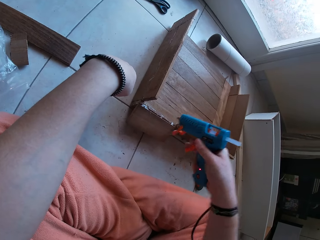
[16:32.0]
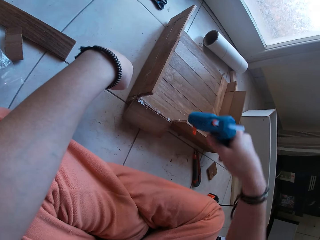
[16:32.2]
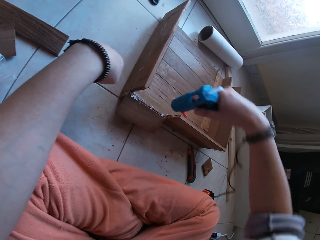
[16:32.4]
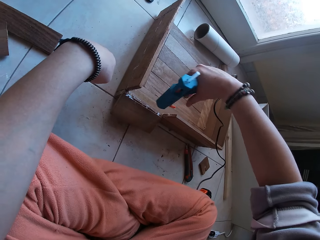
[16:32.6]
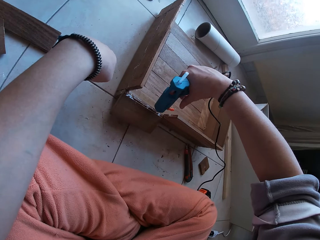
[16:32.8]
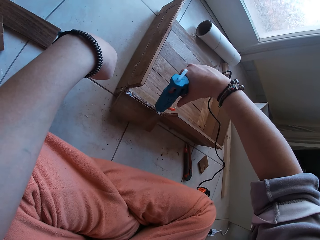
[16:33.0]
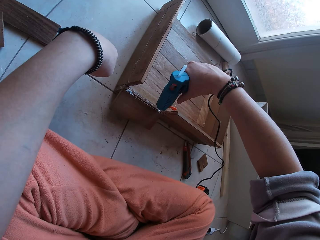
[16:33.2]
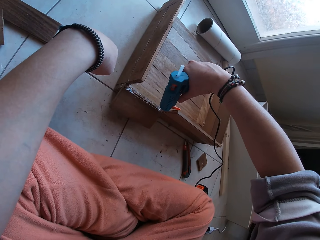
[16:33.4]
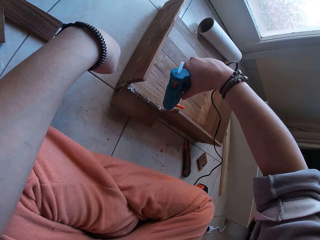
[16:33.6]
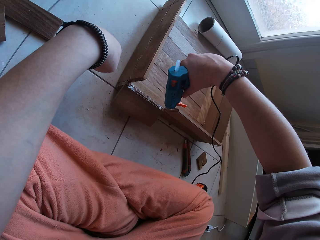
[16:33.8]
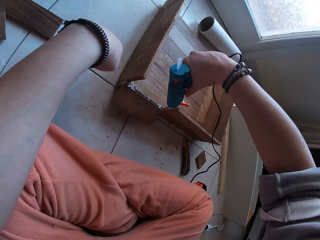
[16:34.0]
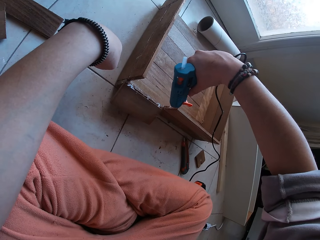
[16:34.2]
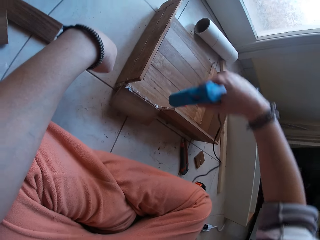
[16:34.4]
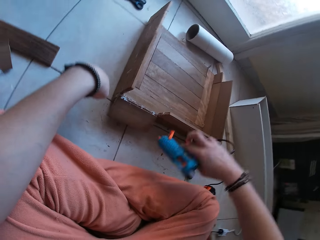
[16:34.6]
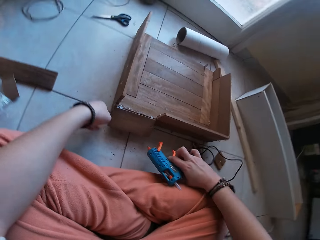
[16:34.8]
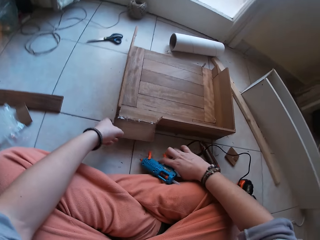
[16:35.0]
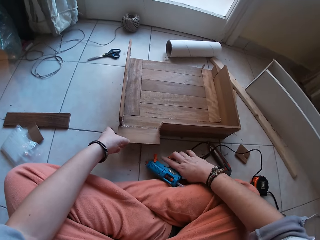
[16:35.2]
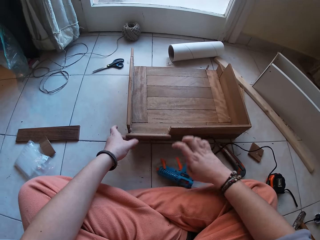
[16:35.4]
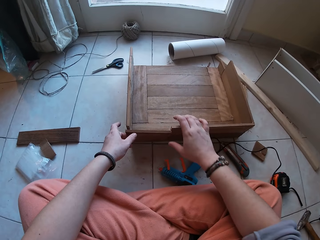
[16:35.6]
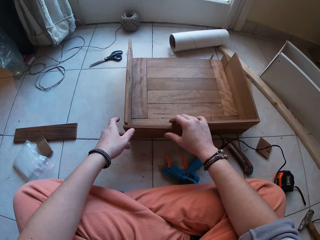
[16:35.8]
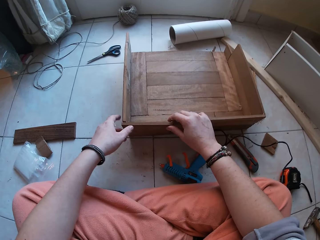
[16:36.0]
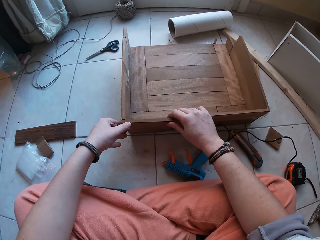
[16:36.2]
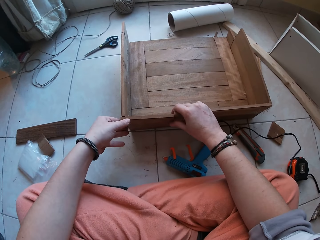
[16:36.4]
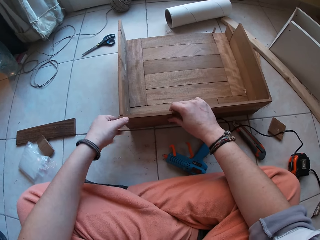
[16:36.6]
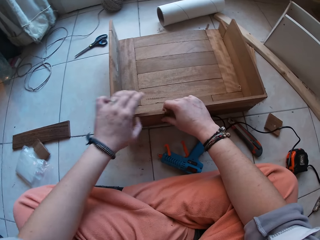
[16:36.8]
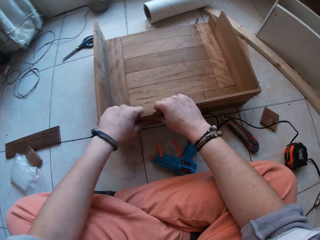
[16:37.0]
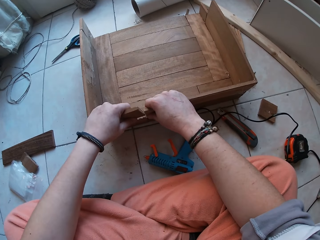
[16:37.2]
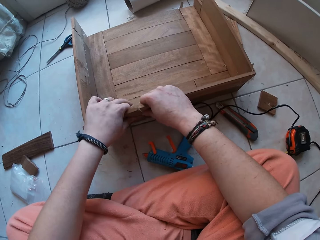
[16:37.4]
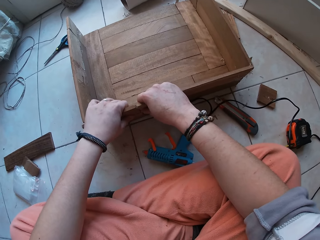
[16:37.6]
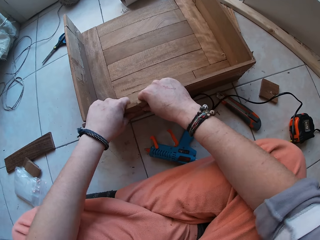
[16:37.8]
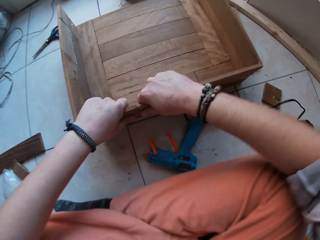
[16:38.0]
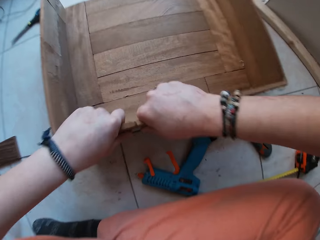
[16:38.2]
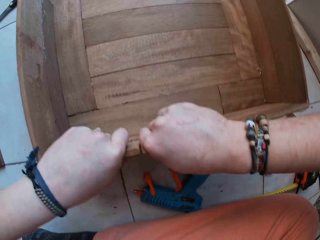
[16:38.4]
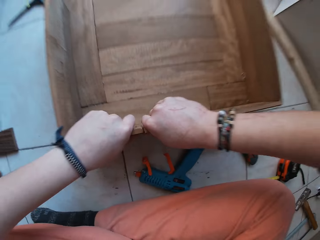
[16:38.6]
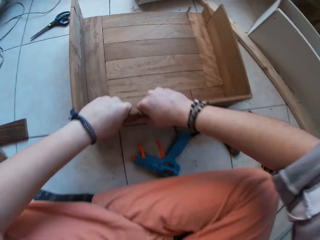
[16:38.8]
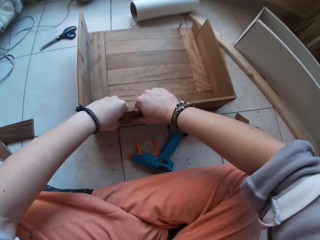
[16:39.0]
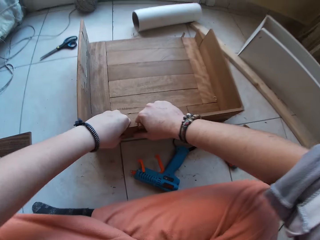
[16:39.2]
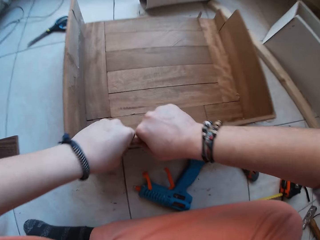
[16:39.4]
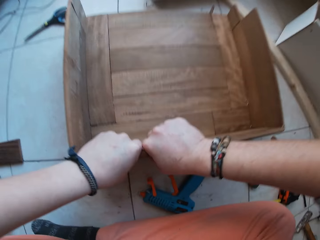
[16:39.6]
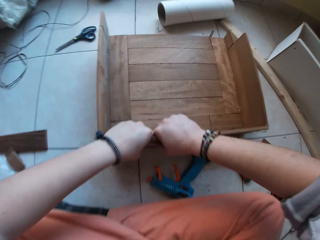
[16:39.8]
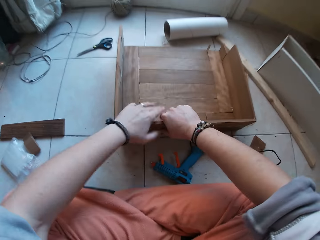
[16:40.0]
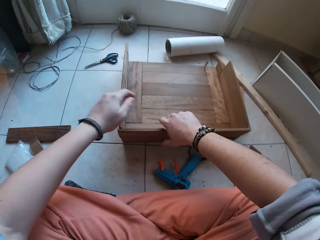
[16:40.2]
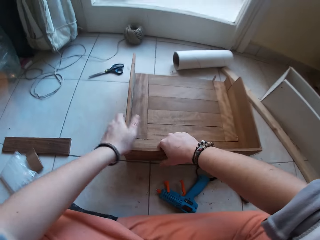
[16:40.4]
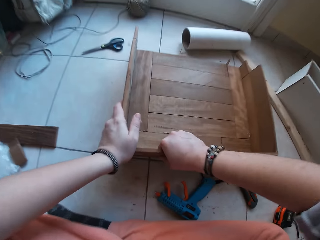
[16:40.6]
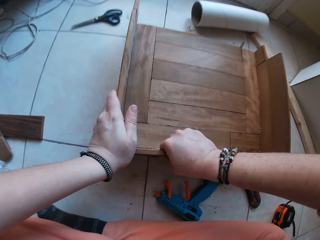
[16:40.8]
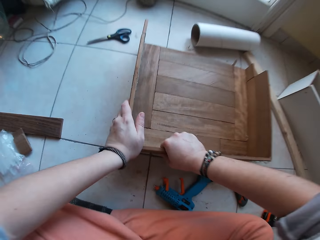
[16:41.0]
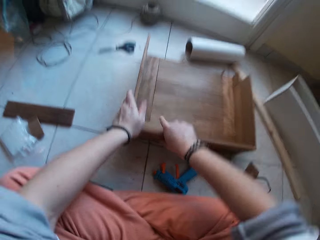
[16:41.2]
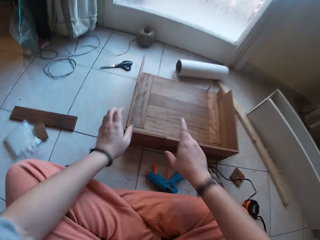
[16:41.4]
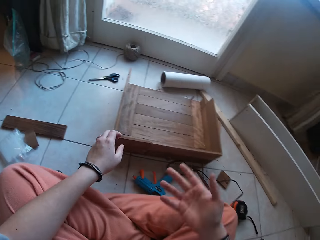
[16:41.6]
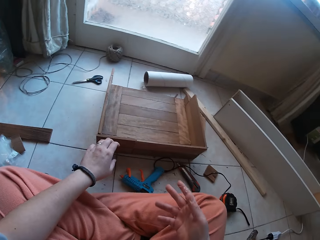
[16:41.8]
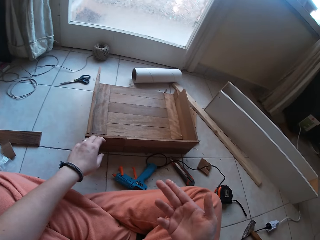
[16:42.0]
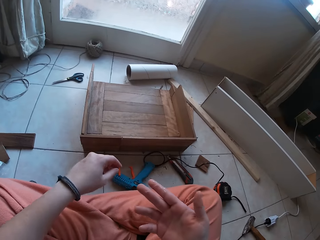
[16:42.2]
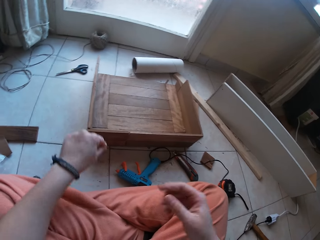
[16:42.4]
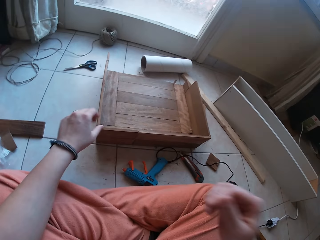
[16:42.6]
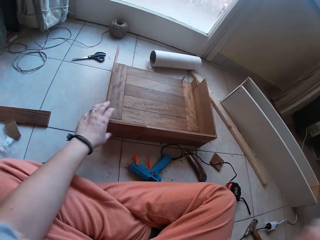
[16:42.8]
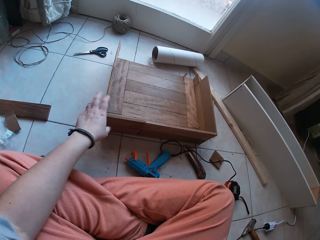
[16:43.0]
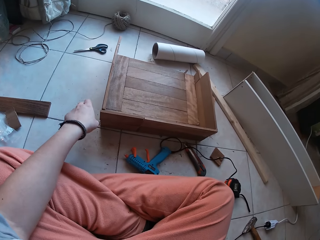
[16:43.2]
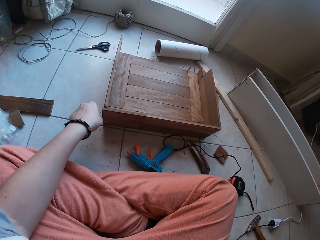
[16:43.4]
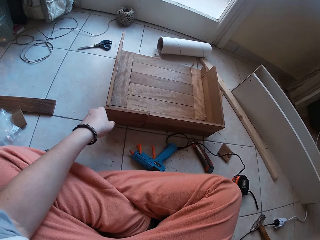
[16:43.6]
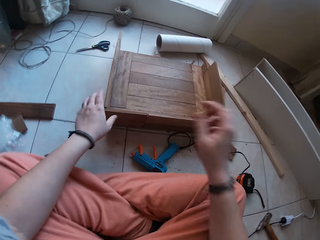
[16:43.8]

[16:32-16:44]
The camera wearer lifts the piece of wood on the box or furniture on the floor with his left hand. He drops the glue gun on the floor with his right hand. He presses down the piece of wood on the box on the floor with both hands. He holds the furniture. He looks around.

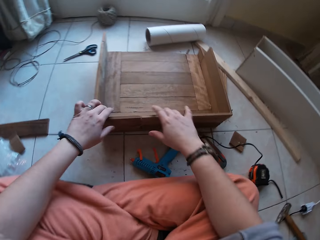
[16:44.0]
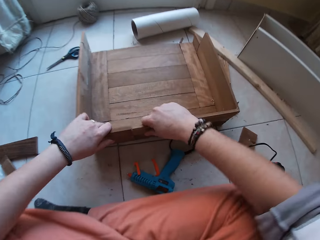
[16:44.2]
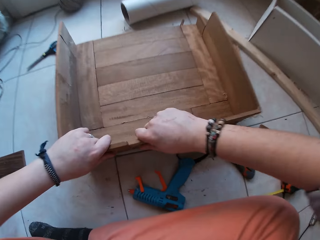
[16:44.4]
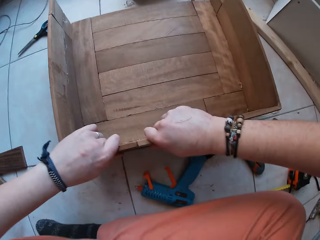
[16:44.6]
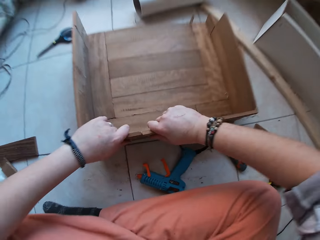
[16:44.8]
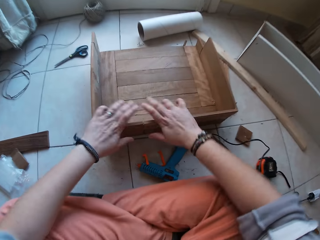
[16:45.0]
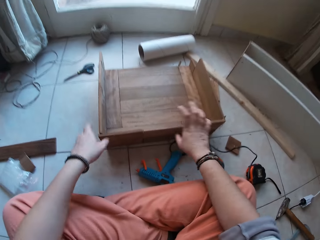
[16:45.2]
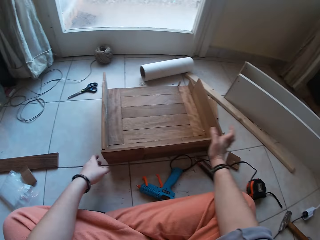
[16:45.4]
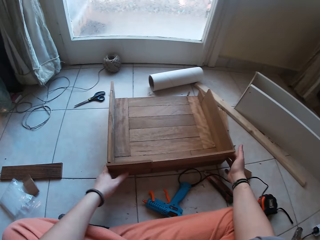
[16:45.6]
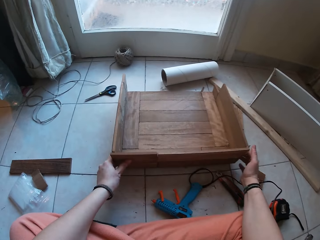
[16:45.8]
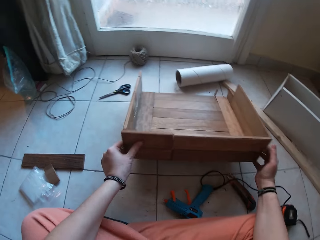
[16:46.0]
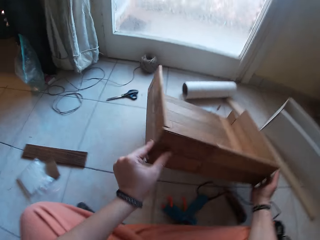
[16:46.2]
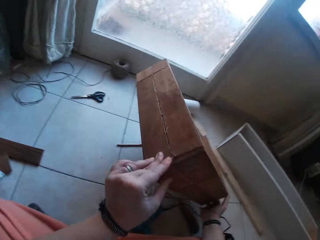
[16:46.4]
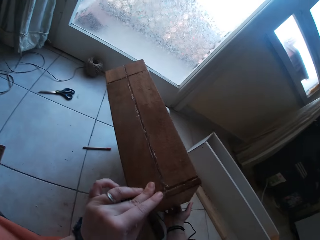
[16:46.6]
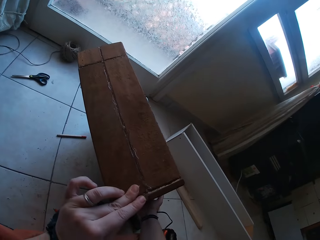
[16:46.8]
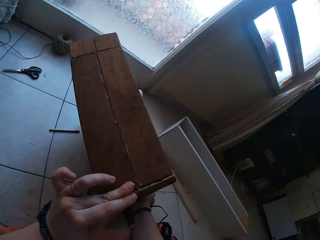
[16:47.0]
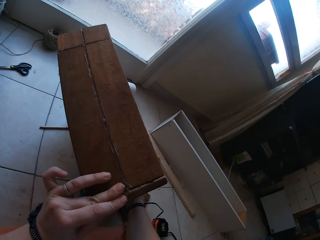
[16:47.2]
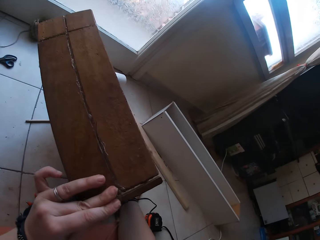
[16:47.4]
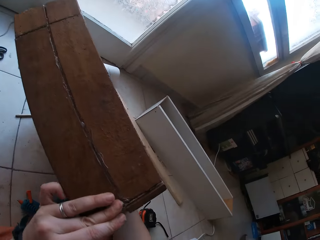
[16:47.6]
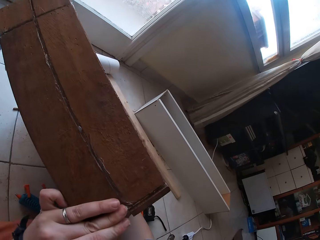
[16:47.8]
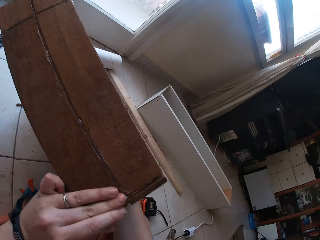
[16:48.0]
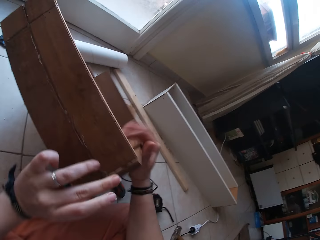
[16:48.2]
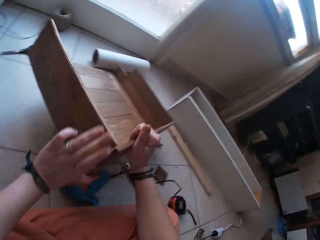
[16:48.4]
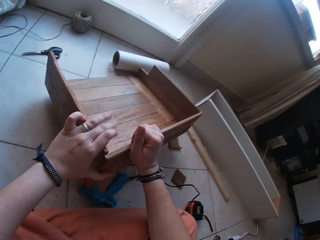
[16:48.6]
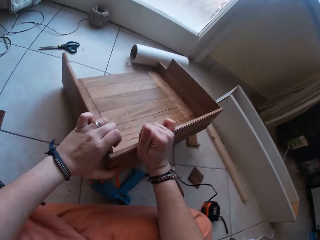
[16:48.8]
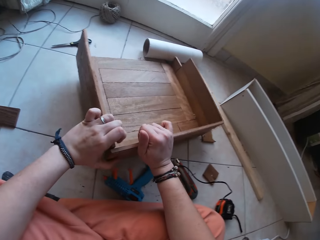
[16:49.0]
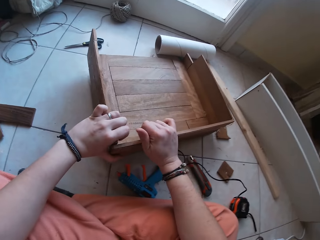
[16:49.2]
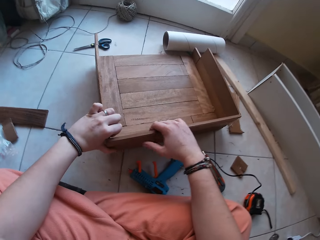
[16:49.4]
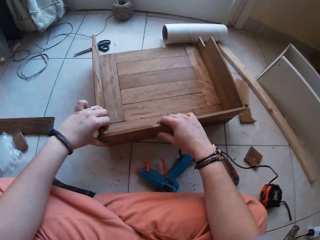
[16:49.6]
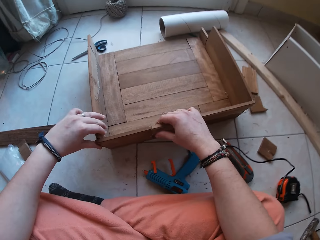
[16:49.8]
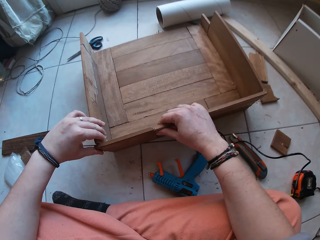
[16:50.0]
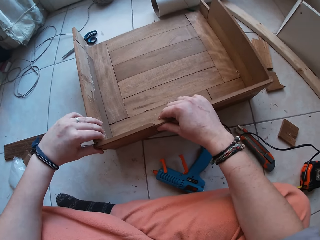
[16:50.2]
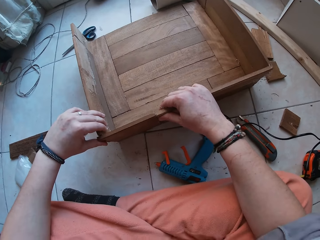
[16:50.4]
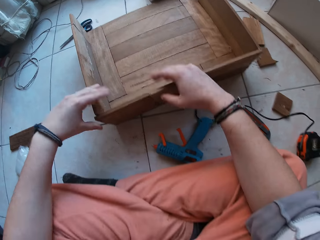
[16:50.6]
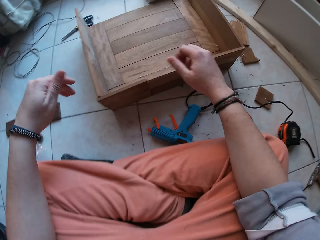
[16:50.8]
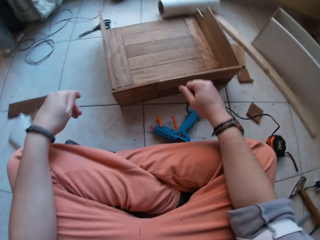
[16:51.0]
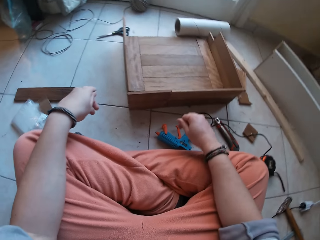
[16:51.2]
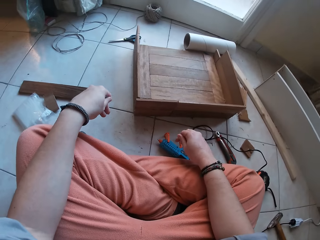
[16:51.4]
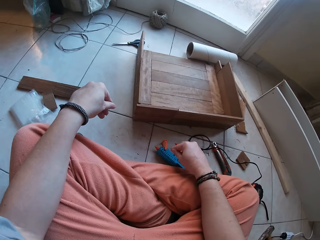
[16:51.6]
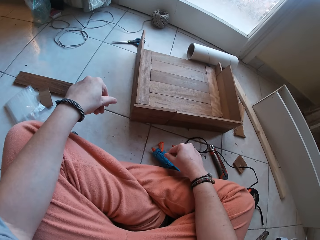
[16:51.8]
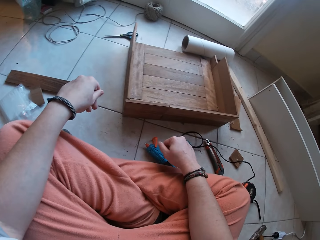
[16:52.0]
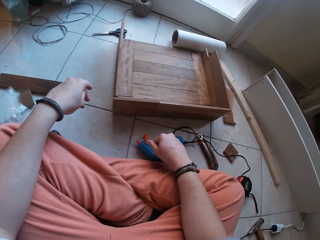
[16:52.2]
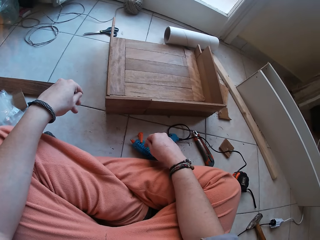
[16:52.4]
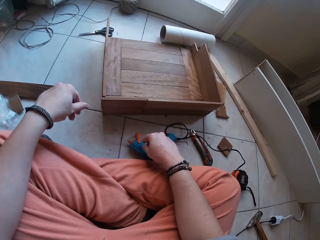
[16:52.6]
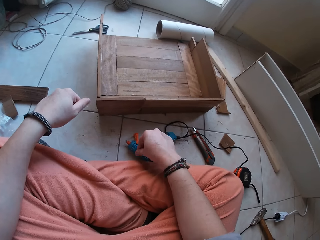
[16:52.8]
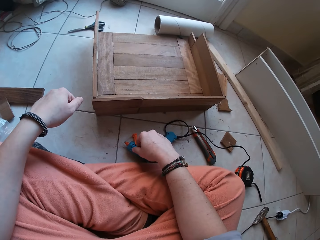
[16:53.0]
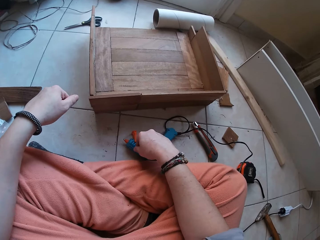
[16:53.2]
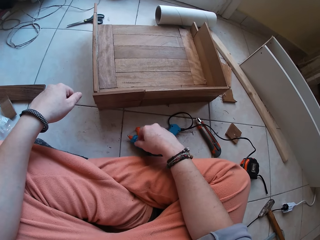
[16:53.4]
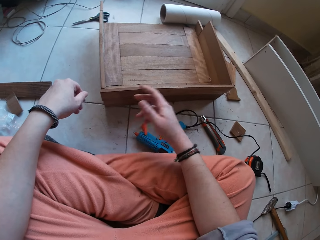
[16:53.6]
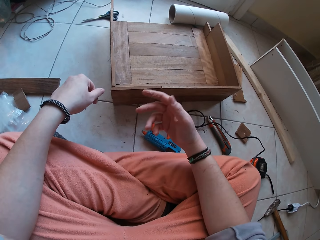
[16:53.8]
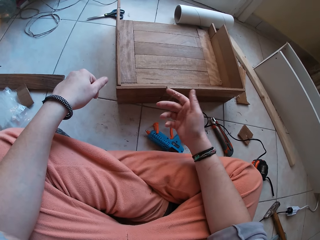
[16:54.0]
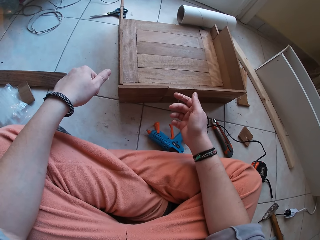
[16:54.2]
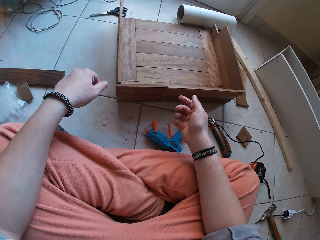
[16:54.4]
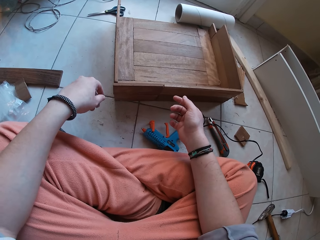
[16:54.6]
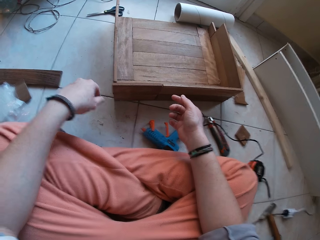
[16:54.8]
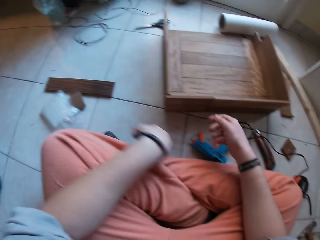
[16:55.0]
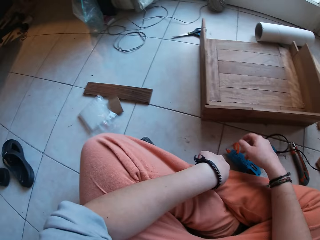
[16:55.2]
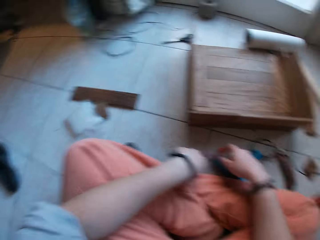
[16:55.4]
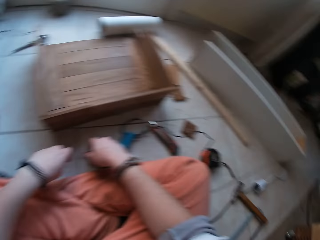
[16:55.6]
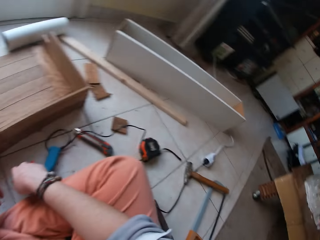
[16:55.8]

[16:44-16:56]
The camera wearer holds the furniture. He lifts the box on the floor with both hands. He inspects the box on the floor with both hands. He looks around.
